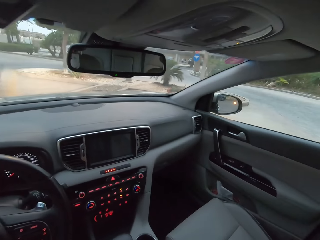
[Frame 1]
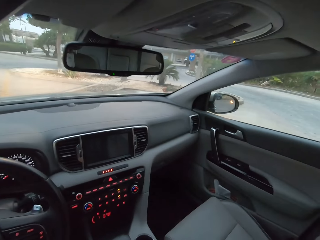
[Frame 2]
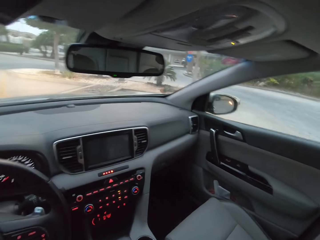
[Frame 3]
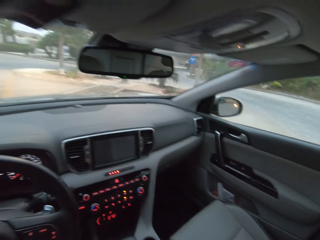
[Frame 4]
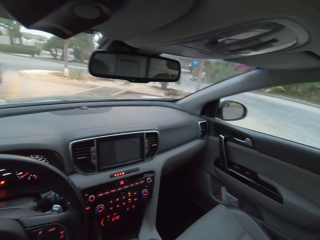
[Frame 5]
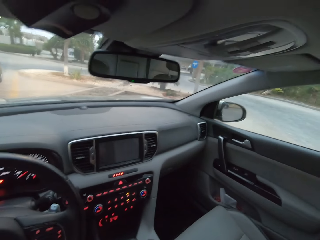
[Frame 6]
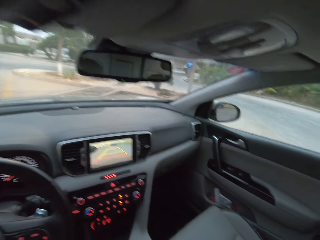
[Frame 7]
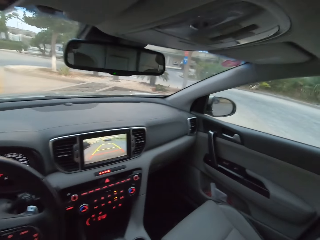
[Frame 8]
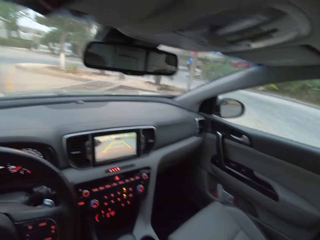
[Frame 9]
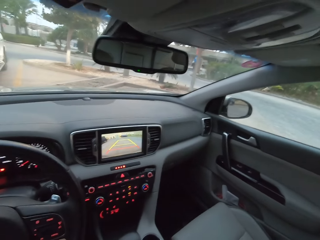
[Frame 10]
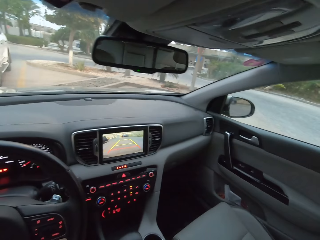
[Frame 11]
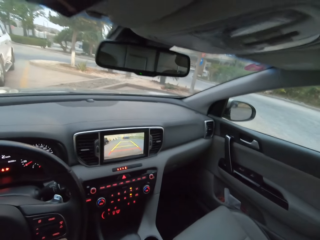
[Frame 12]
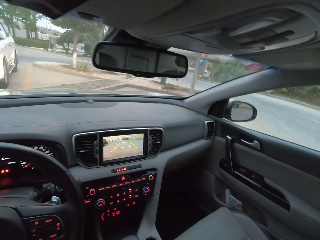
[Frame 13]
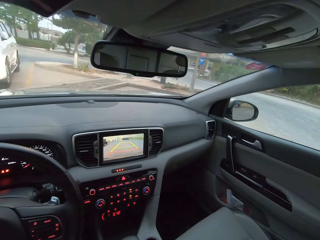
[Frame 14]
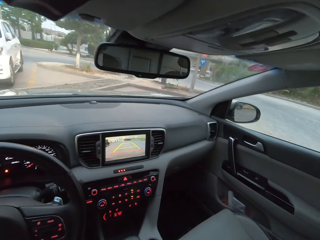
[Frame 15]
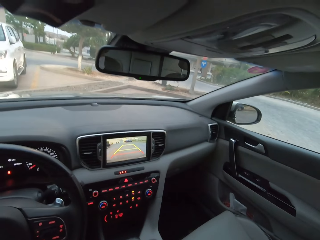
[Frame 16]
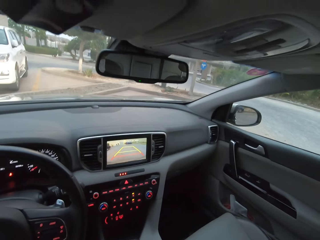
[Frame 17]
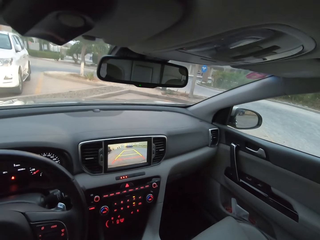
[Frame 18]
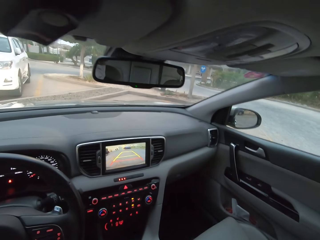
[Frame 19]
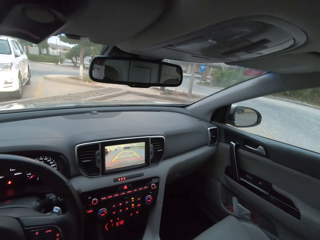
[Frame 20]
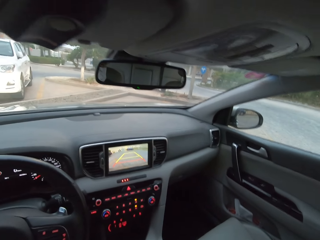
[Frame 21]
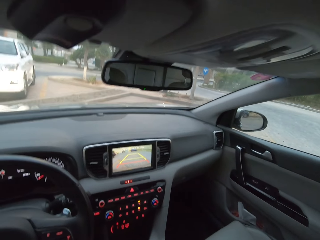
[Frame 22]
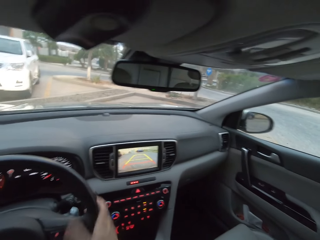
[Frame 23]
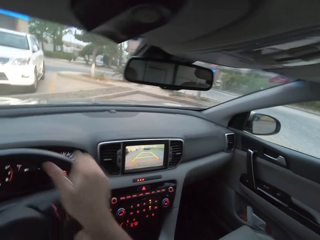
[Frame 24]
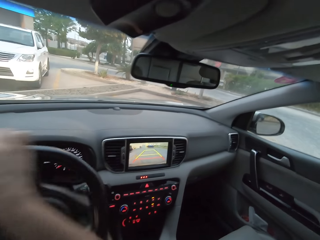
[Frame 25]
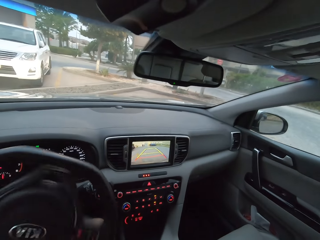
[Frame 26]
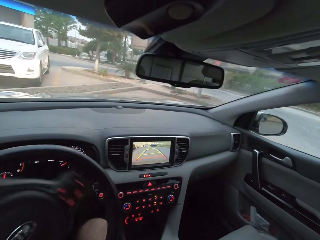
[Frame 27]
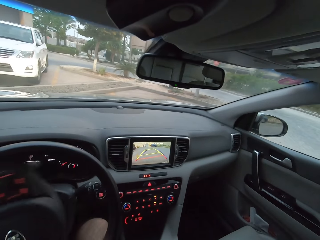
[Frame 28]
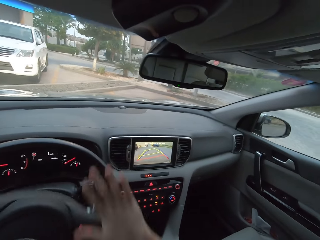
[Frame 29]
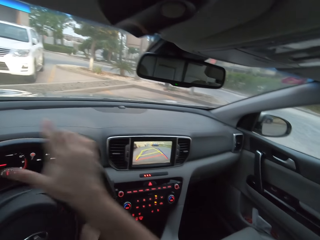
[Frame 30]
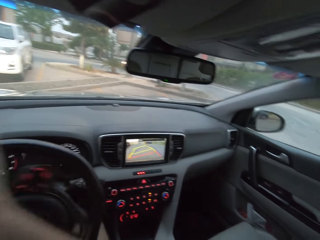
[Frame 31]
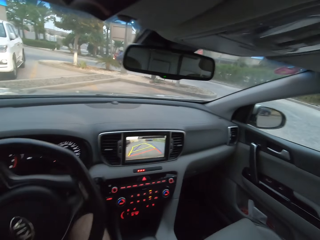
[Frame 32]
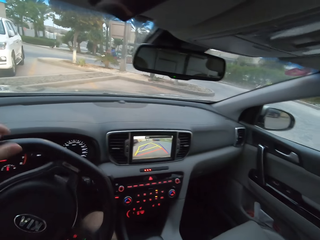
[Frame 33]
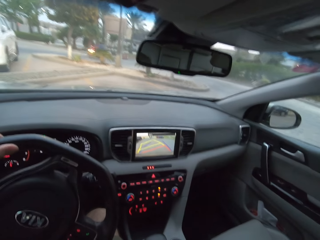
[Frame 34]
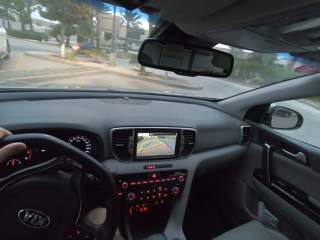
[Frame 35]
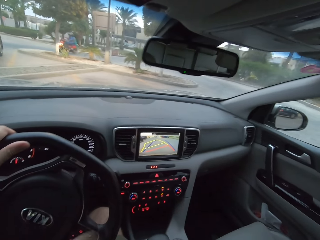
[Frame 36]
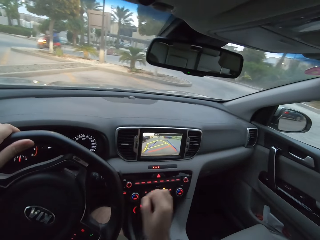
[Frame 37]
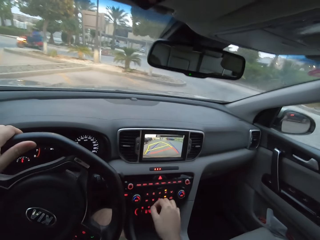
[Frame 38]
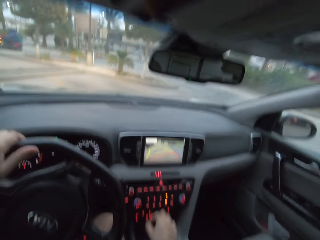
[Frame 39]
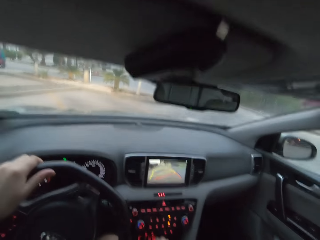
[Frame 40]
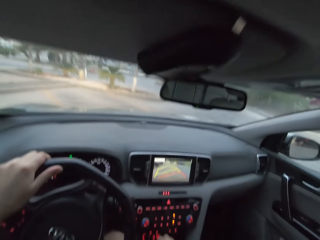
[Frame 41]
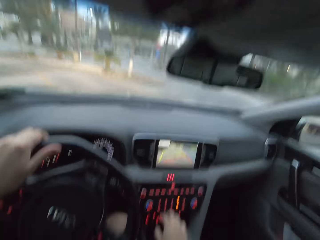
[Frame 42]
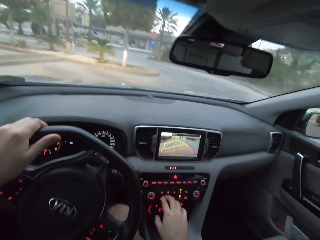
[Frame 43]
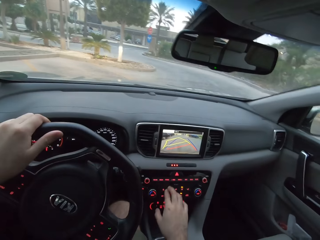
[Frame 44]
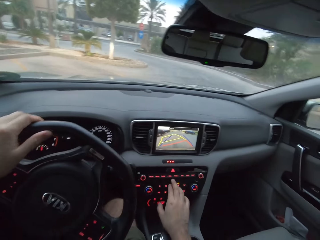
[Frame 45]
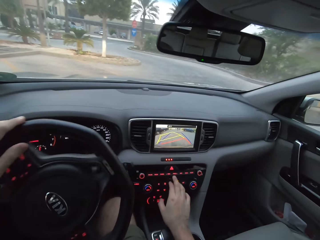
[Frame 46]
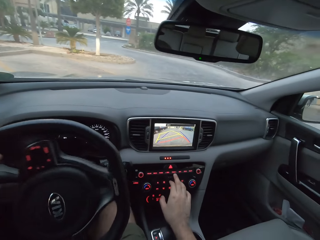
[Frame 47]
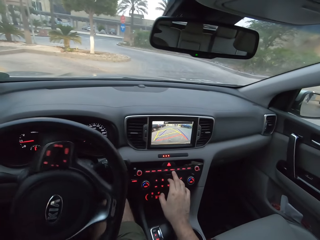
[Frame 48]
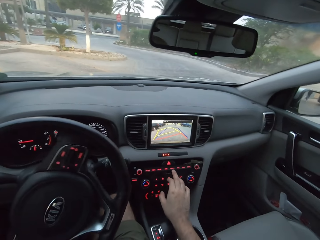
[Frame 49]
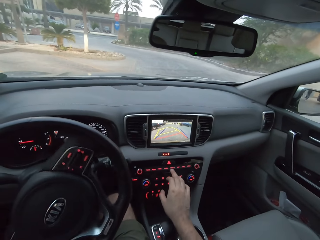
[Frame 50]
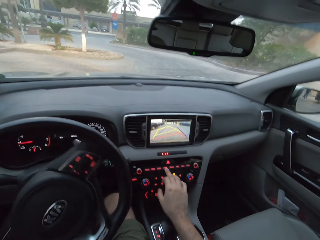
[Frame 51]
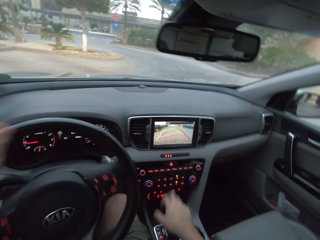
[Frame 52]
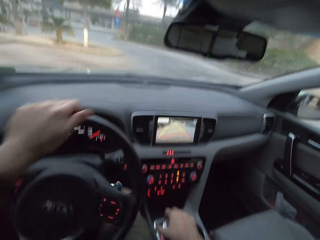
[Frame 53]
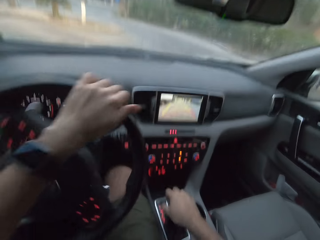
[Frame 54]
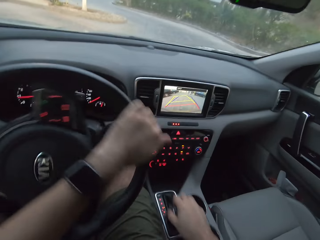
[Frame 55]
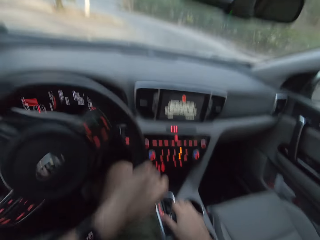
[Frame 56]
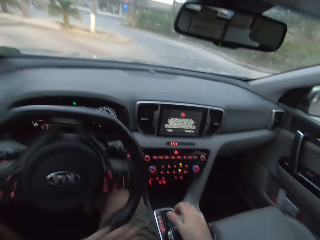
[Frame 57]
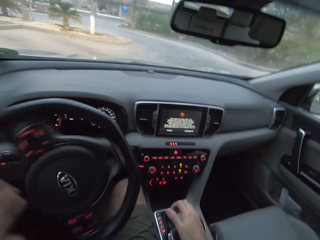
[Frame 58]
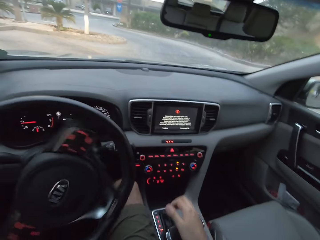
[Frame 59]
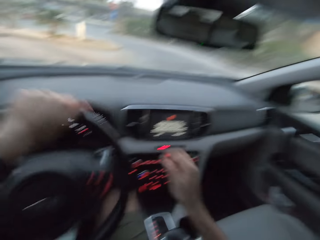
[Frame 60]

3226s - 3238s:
The camera wearer reverses the car. They drive.

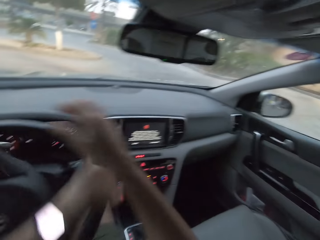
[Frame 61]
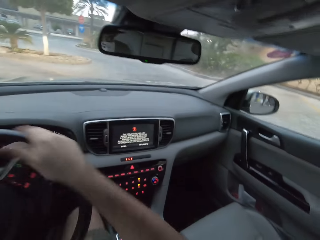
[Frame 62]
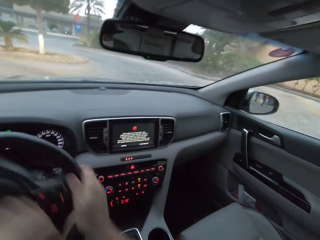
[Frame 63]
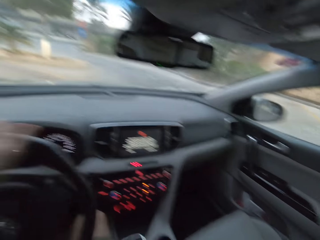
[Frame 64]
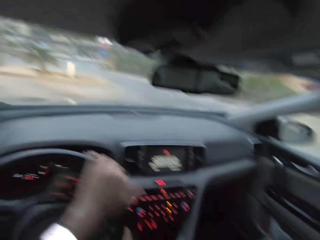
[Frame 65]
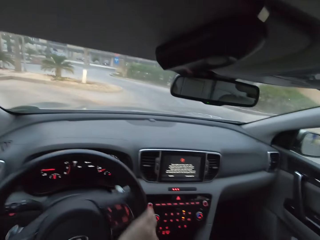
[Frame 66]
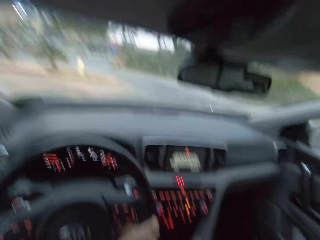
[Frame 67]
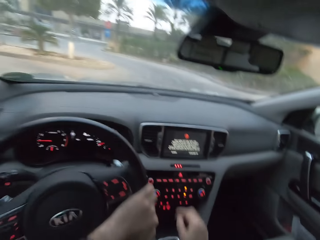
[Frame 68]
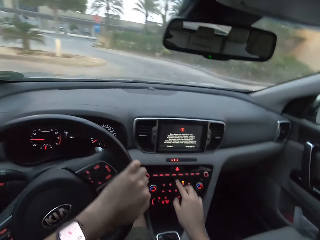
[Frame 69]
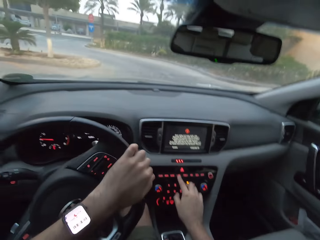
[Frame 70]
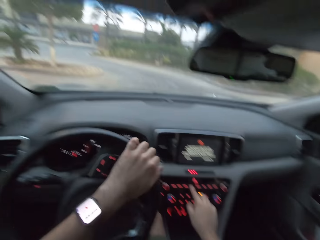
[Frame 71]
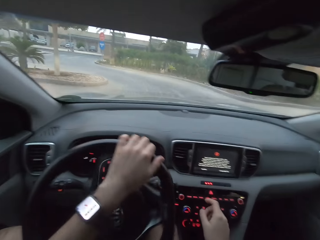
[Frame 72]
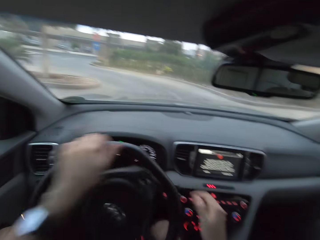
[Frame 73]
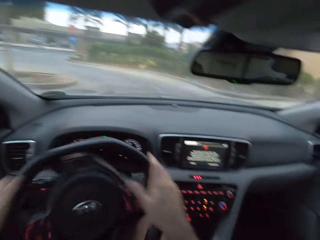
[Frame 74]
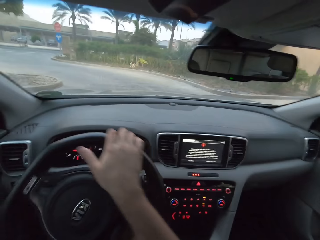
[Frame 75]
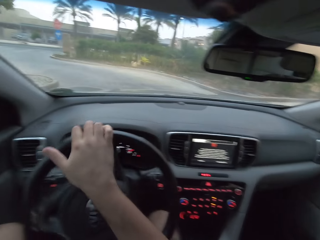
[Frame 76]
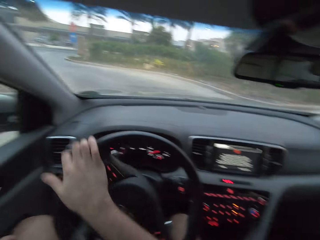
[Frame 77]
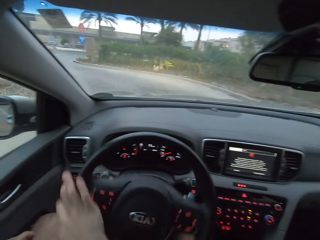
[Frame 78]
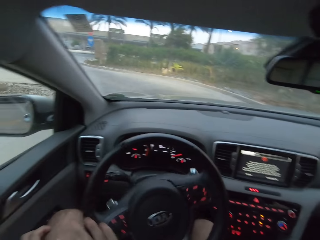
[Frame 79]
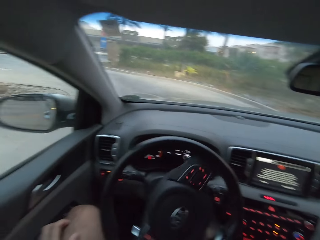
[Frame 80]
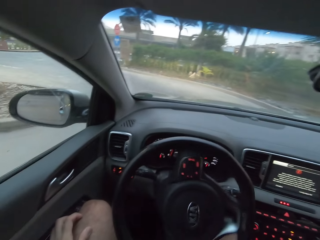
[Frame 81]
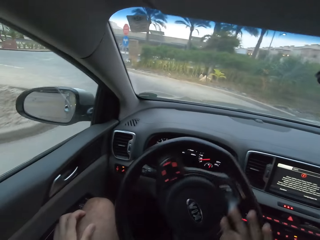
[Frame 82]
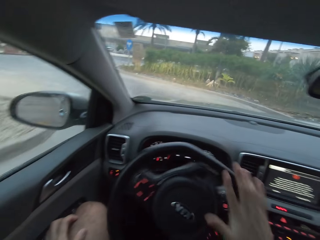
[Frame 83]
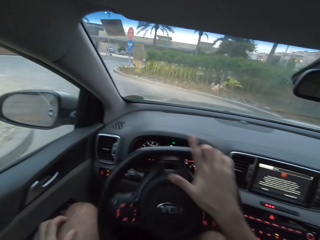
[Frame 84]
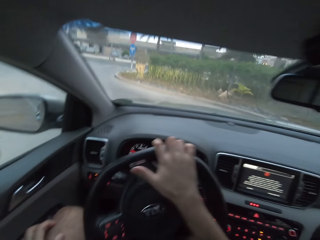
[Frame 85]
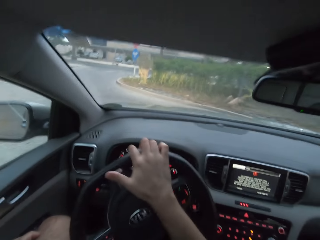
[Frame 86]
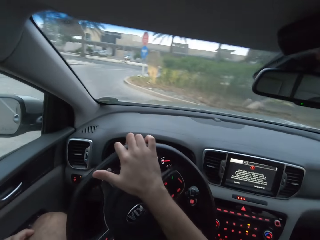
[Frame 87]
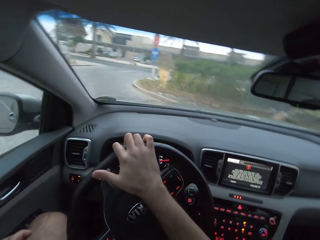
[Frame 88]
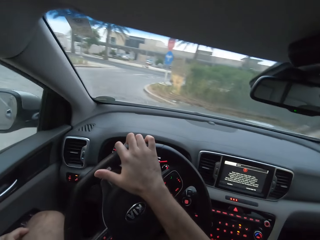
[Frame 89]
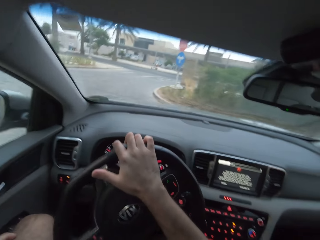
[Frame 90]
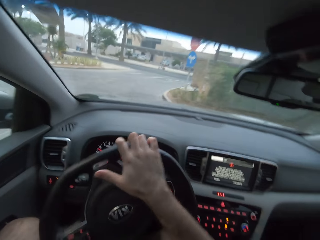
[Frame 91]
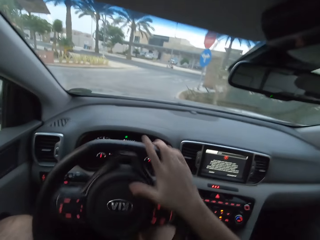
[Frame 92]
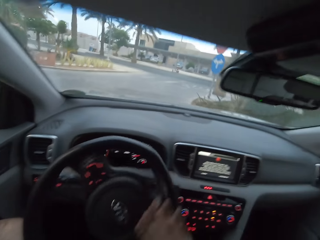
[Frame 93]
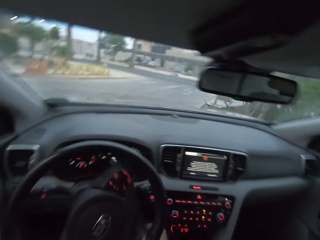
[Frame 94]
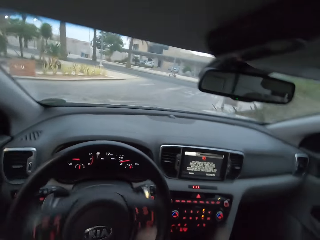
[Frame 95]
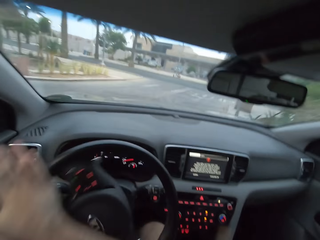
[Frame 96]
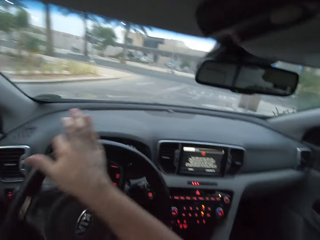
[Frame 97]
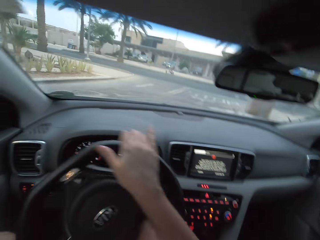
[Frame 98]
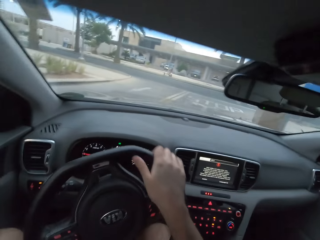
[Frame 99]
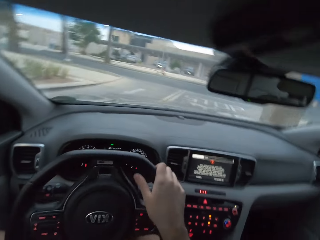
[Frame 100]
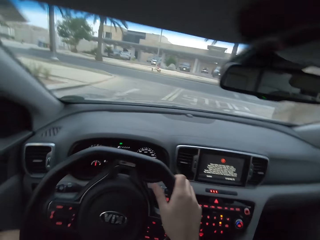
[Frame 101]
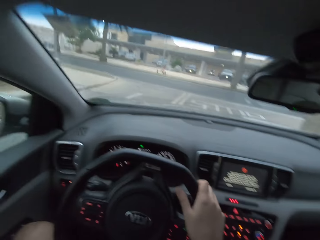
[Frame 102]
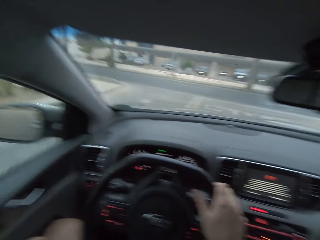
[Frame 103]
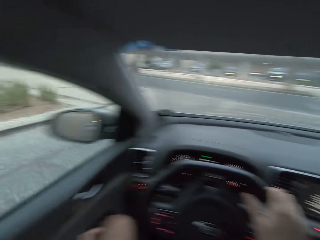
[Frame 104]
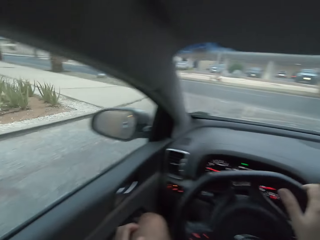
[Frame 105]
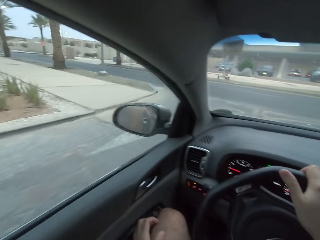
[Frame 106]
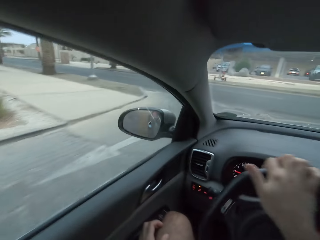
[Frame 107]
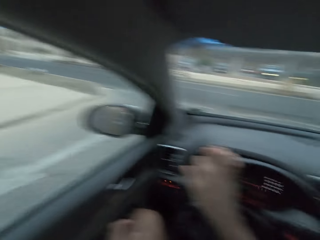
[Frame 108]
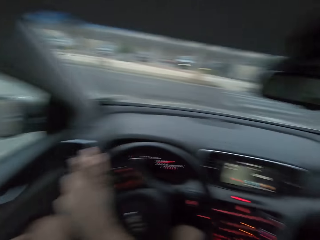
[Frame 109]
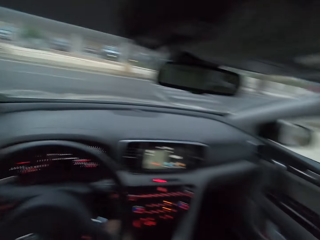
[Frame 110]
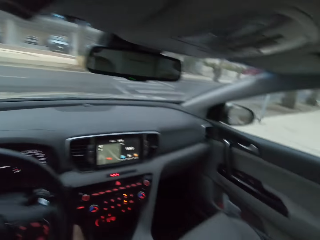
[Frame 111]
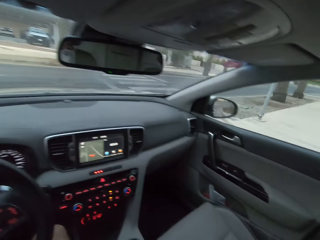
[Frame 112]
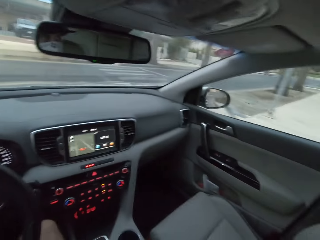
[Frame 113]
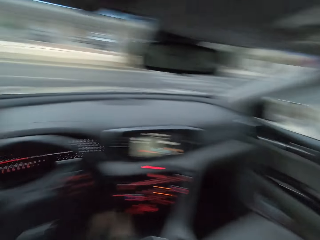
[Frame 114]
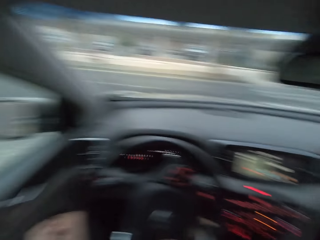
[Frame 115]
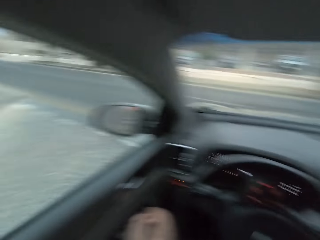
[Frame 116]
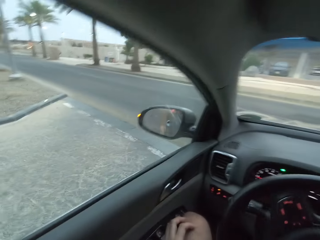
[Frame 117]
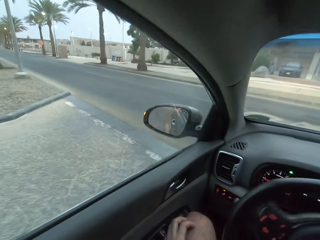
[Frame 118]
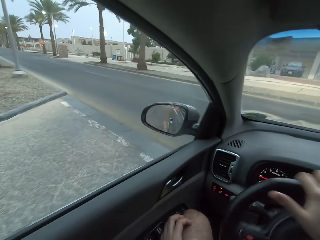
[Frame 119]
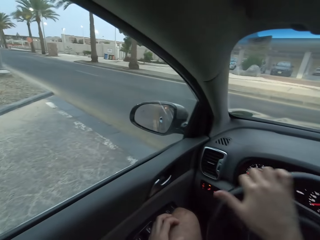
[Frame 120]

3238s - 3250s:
The camera wearer drives a car.
